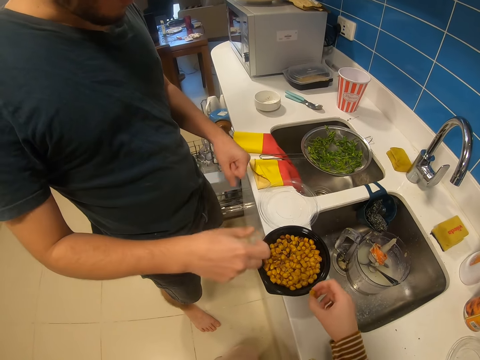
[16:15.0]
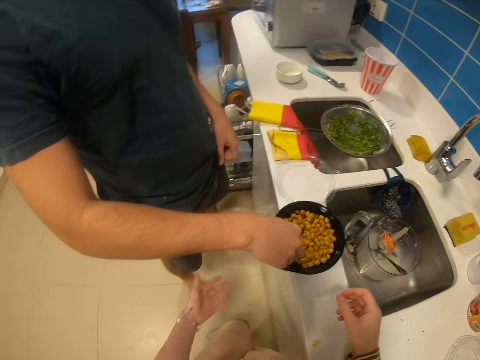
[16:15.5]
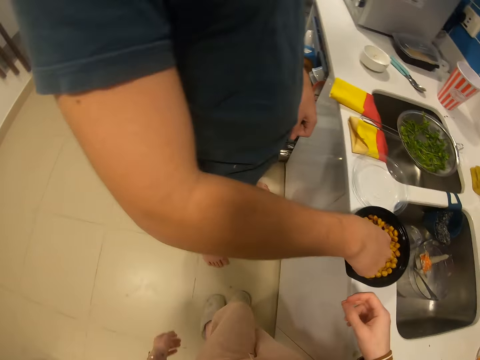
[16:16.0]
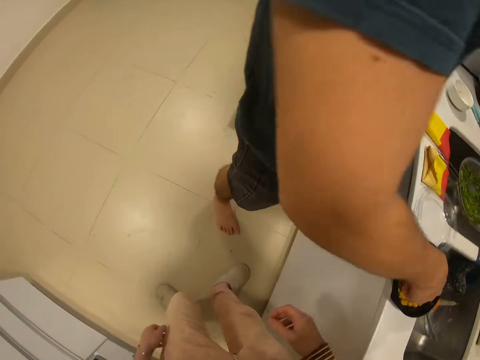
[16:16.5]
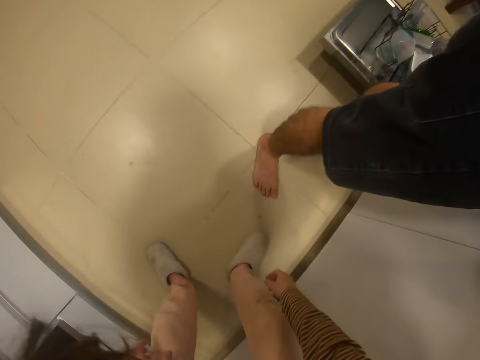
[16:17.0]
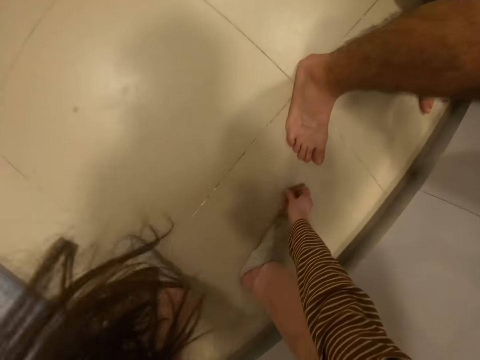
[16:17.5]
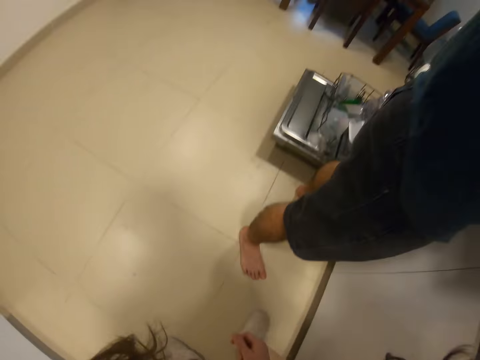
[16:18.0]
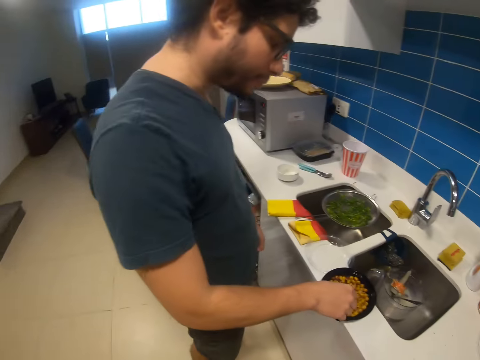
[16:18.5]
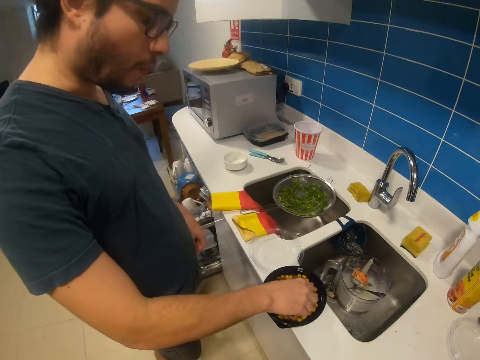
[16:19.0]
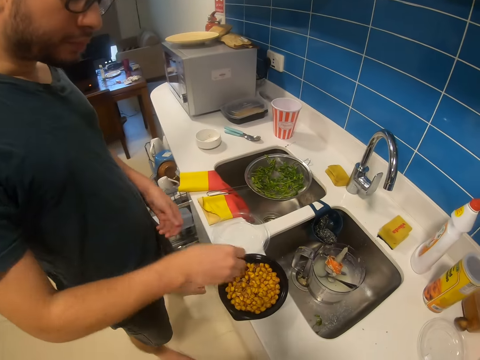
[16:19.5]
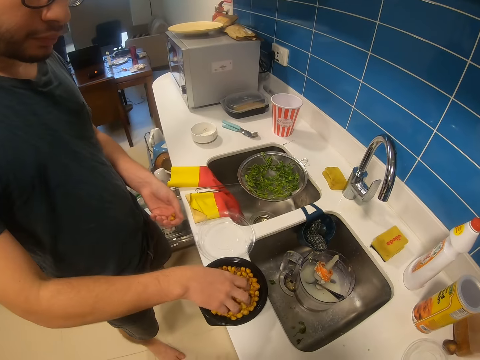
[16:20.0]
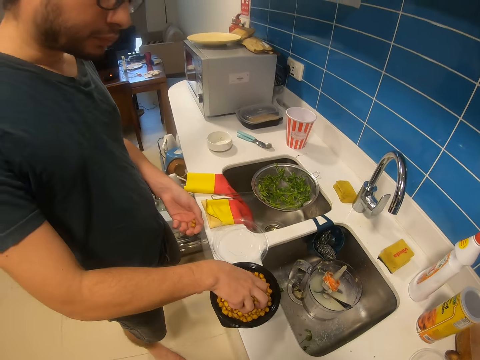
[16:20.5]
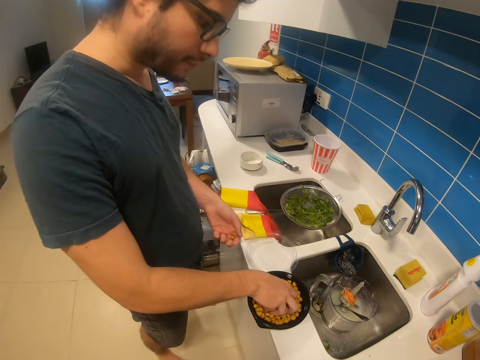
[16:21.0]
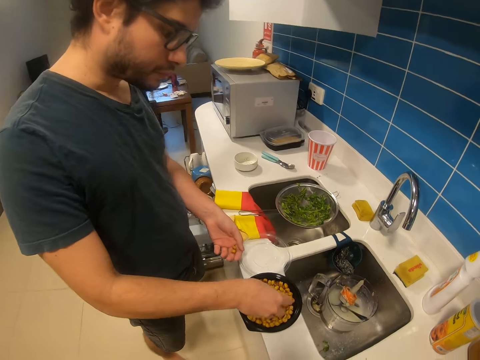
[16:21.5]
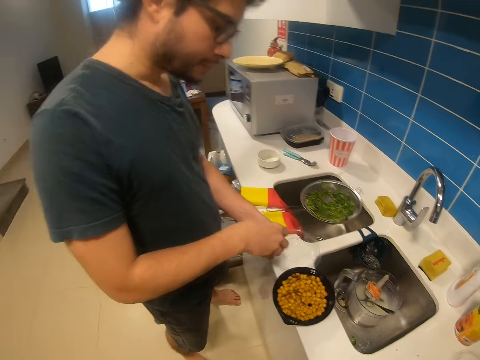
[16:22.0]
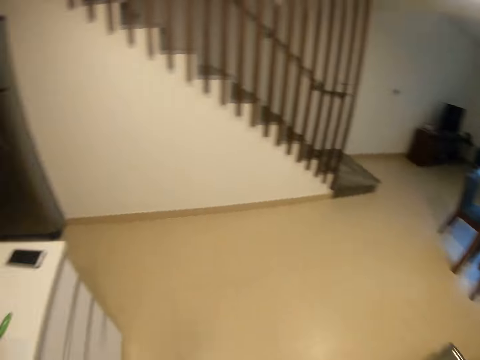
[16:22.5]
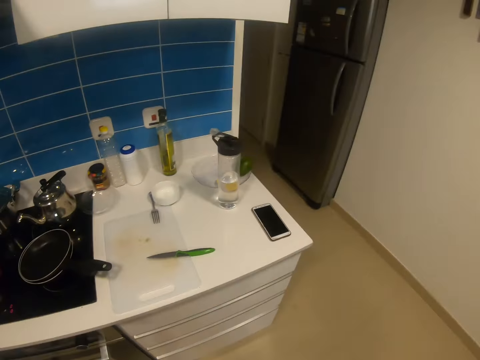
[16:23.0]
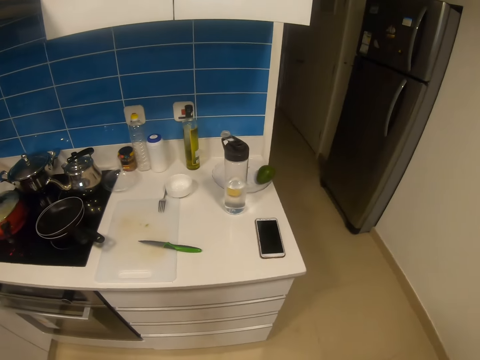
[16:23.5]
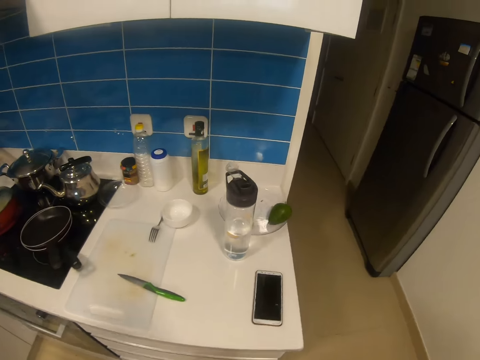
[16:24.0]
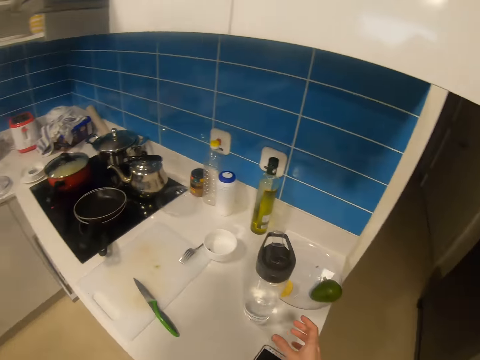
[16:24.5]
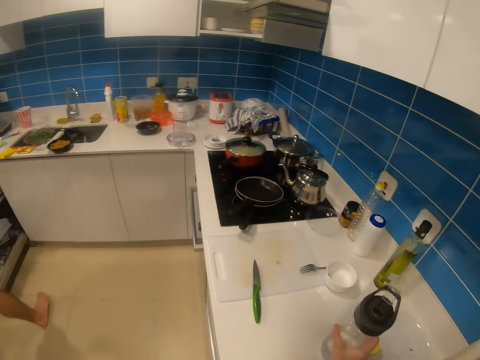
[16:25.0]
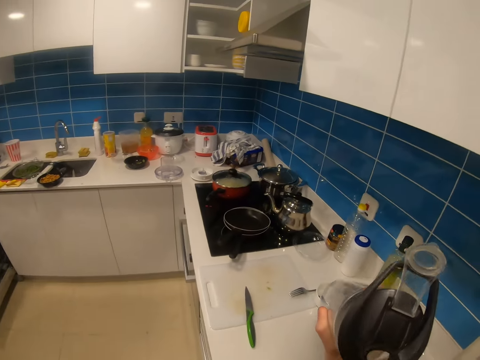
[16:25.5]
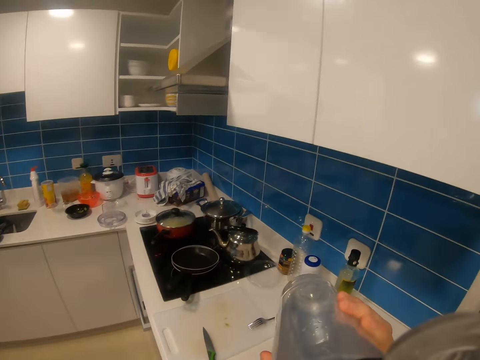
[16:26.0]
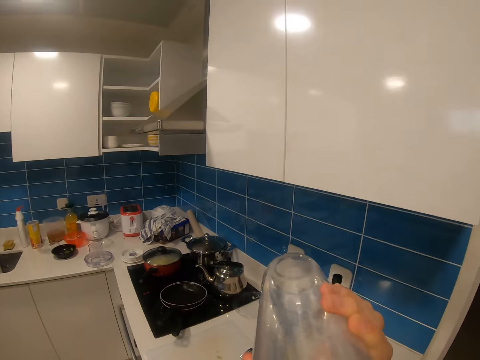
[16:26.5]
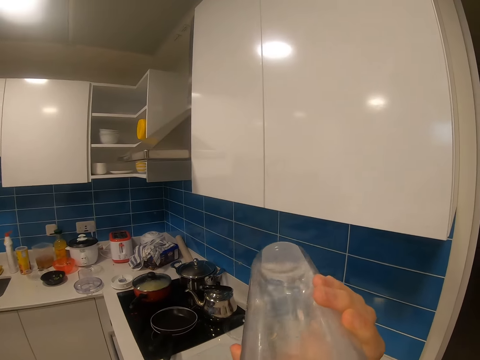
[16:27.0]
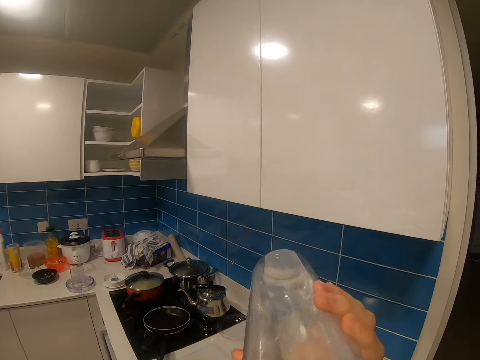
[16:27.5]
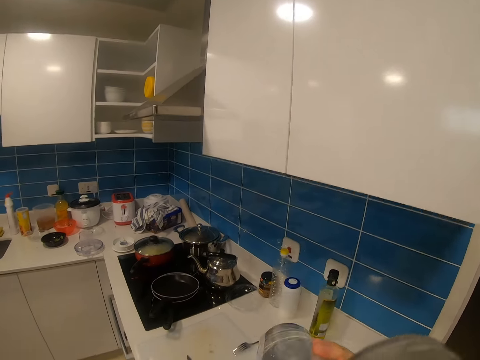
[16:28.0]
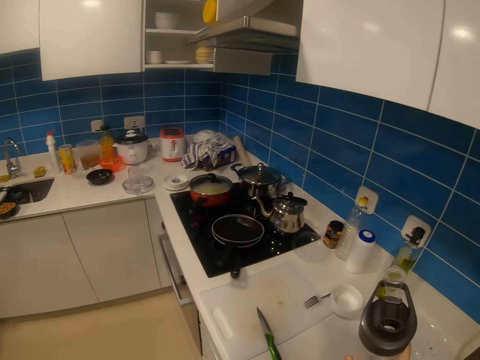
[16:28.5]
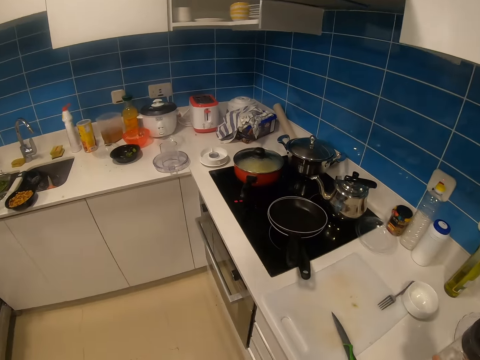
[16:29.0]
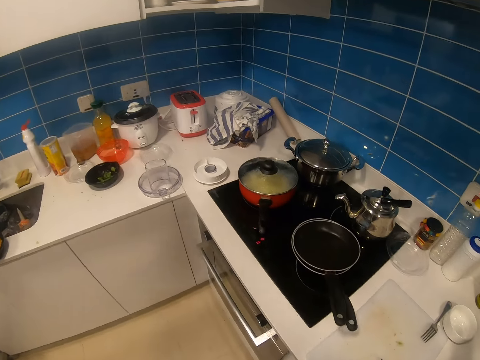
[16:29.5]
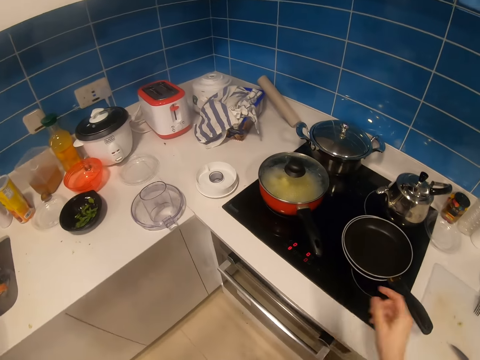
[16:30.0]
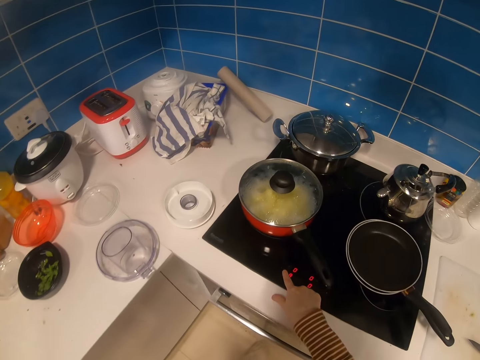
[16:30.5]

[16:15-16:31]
The camera wearer picks nuts or snacks from the dish with the right hand. They drop the snack. They pick the snack from the ground. A man picks nuts from the dish with the right hand. The man picks the snacks. The camera wearer looks sideways. They pick a water bottle with the right hand. They drink water. They put the water bottle on the kitchen counter.

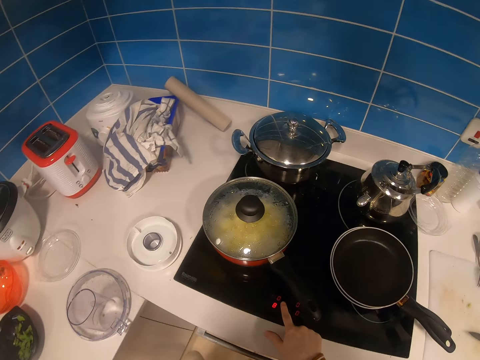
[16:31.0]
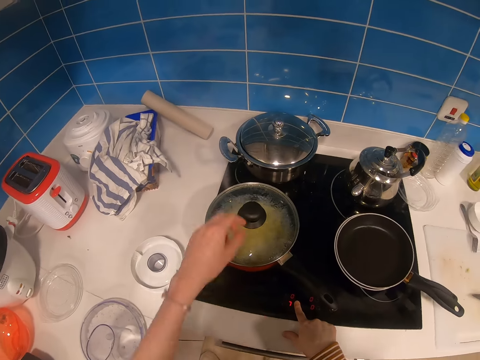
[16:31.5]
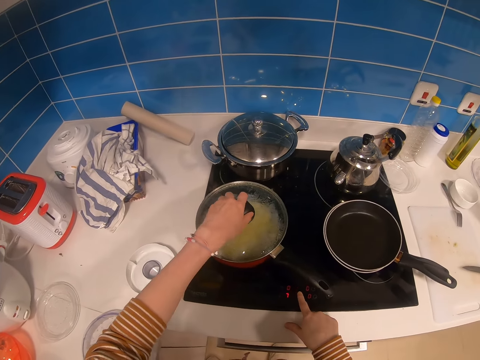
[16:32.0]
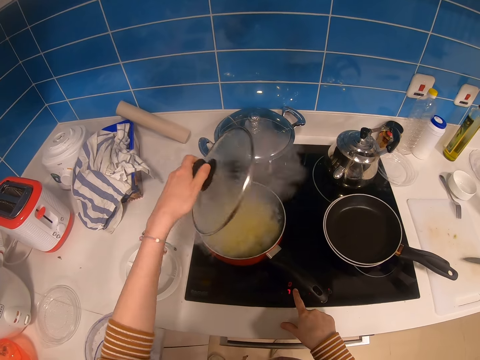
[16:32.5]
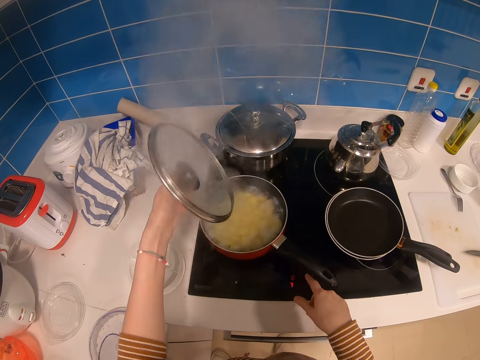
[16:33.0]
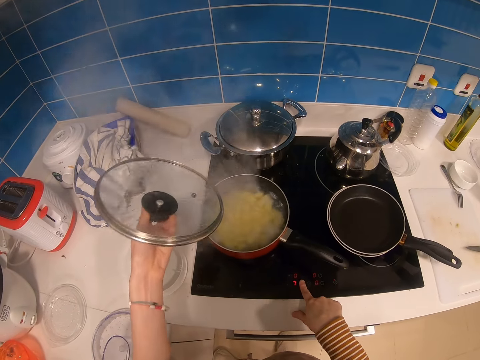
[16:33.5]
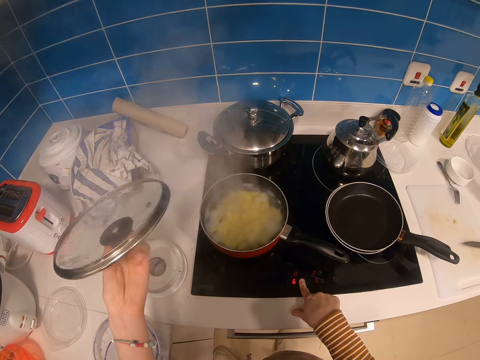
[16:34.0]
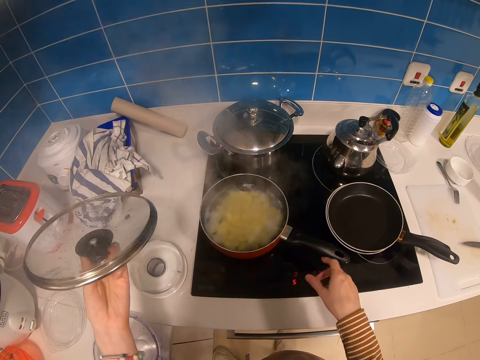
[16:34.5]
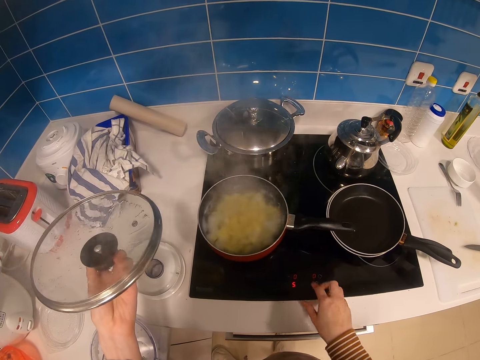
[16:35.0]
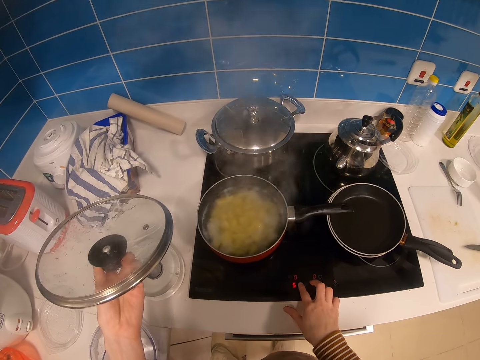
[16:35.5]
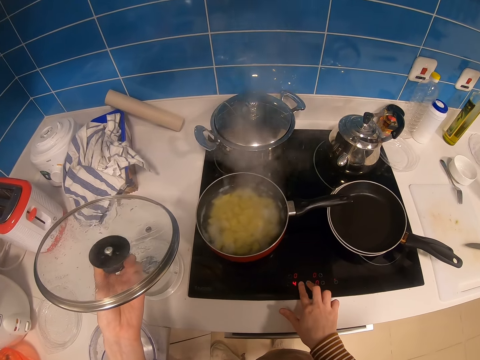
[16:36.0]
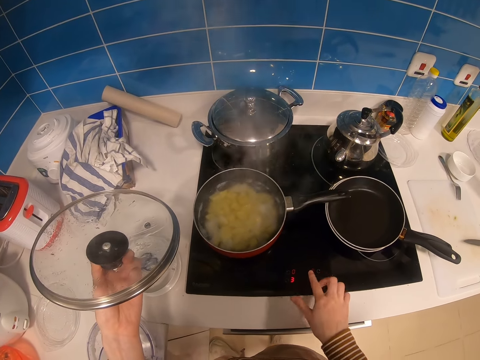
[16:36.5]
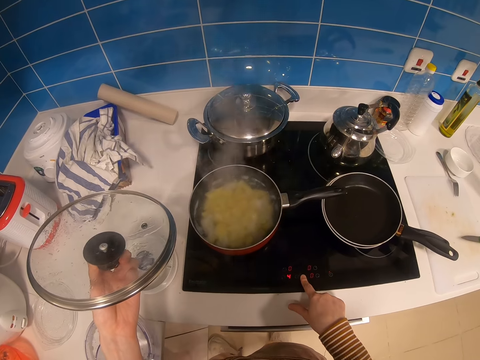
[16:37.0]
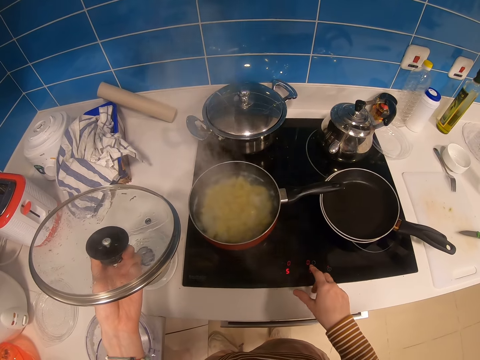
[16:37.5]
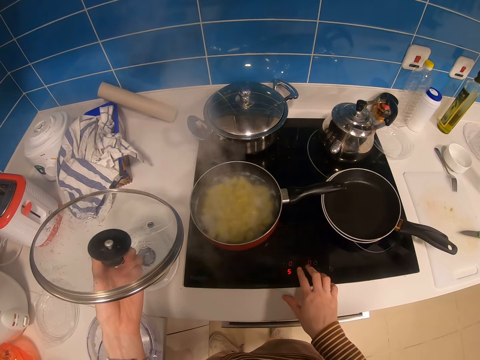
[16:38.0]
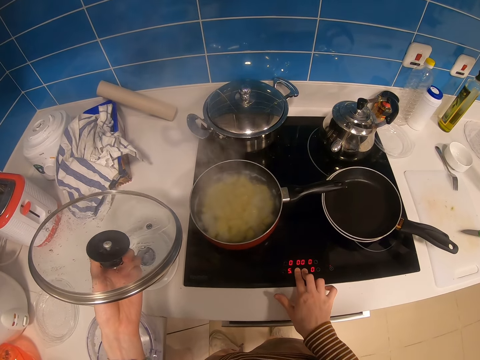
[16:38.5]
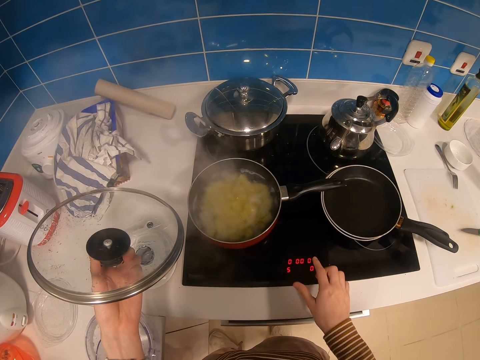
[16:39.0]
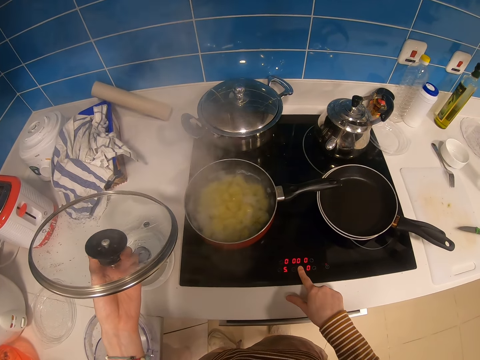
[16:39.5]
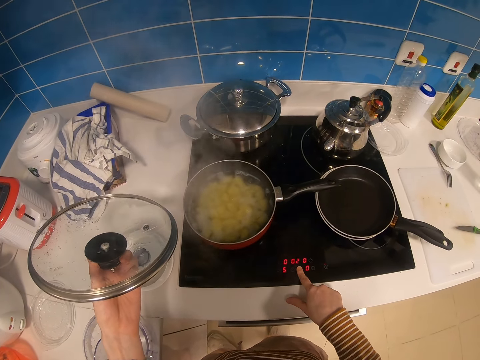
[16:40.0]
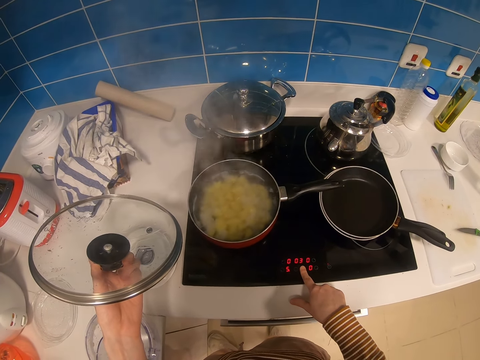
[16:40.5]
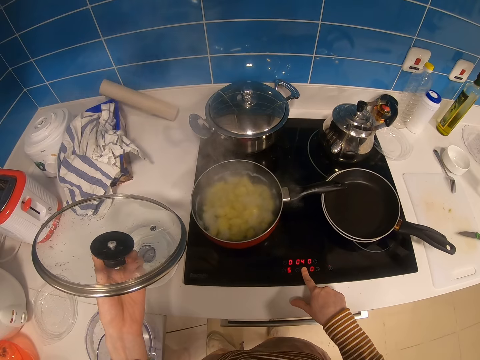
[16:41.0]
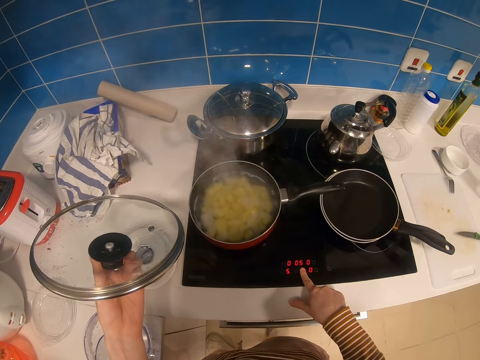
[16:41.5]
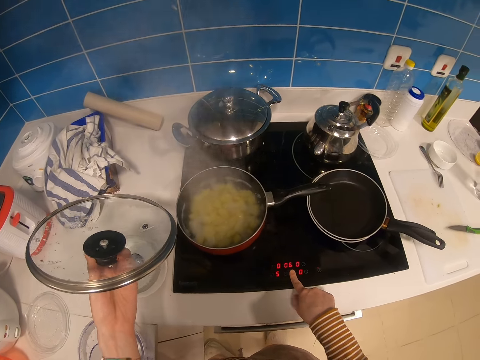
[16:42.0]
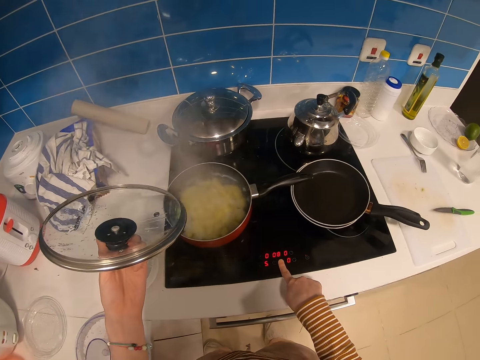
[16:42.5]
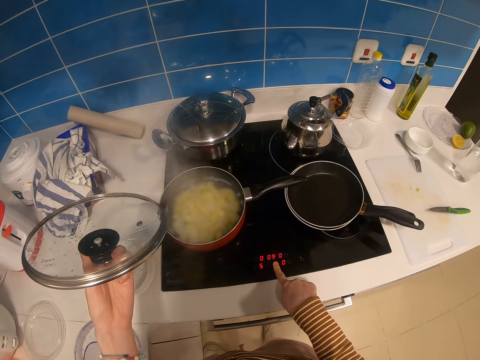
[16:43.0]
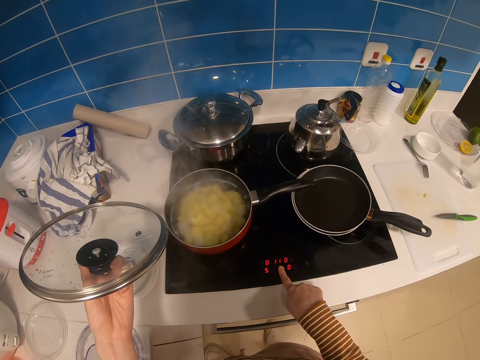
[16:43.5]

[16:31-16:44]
The camera wearer presses the cooker. They operate the cooker with the right hand. They open the lid of the cooking pan. They press the cooker again. They operate the cooker with the right hand. They press the cooker repeatedly.
